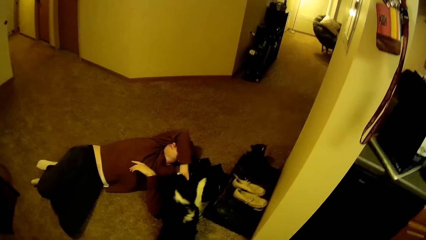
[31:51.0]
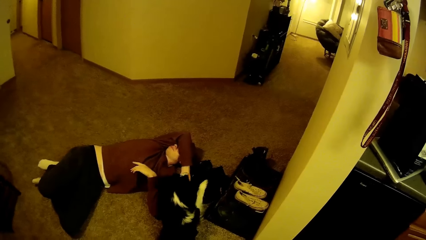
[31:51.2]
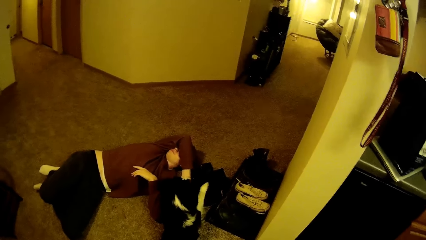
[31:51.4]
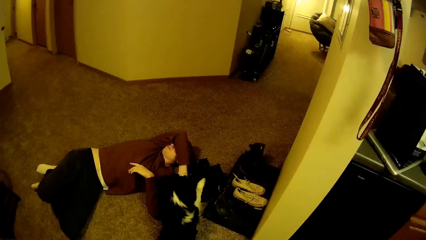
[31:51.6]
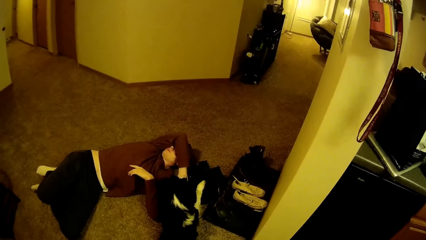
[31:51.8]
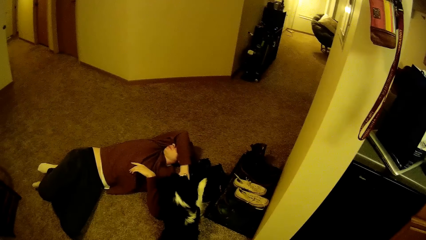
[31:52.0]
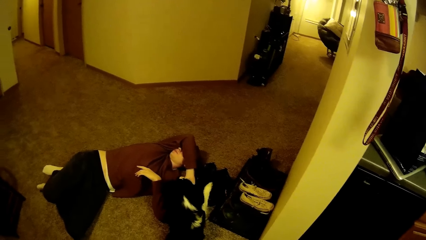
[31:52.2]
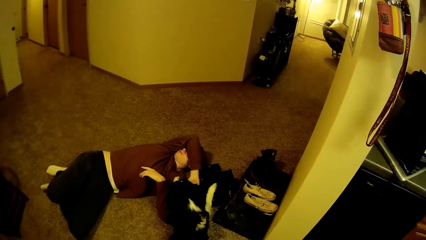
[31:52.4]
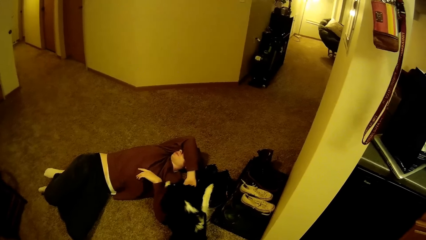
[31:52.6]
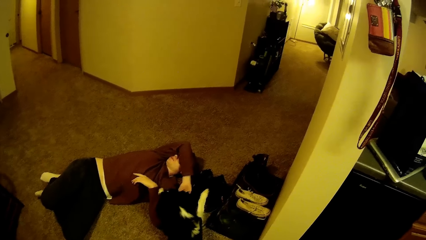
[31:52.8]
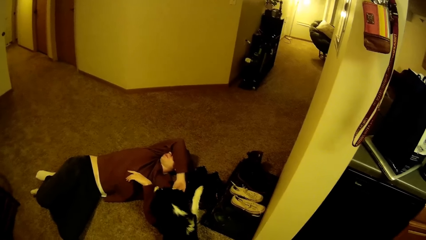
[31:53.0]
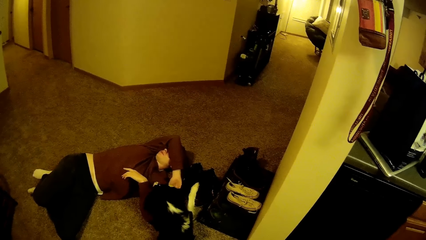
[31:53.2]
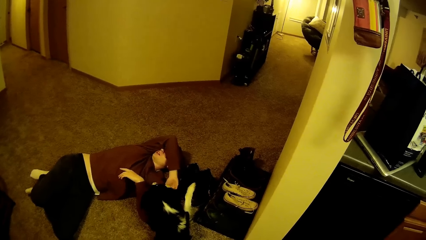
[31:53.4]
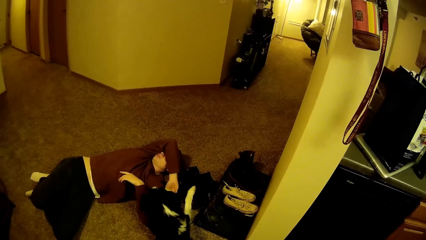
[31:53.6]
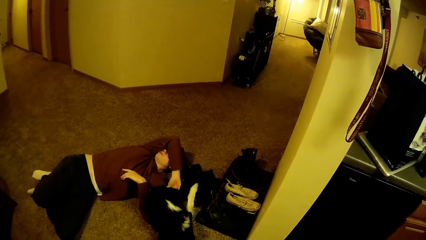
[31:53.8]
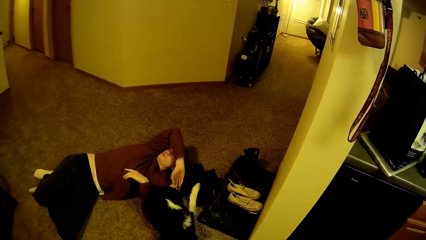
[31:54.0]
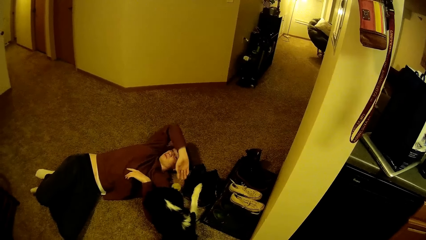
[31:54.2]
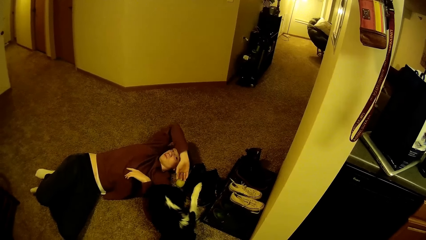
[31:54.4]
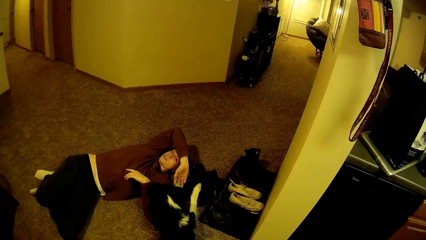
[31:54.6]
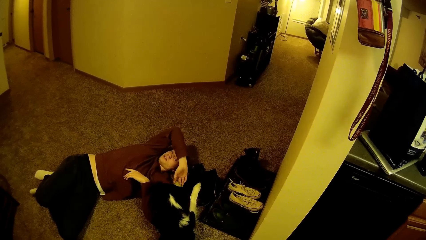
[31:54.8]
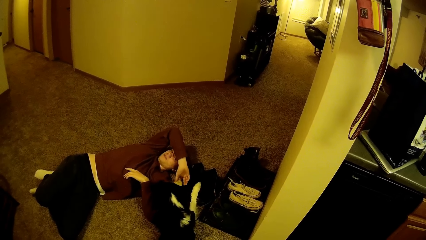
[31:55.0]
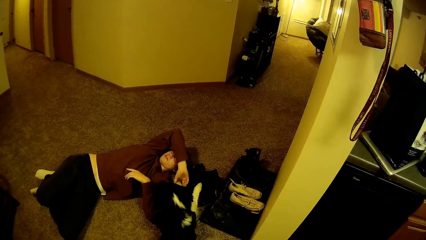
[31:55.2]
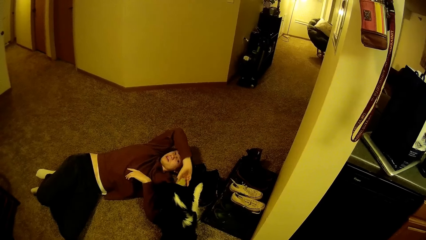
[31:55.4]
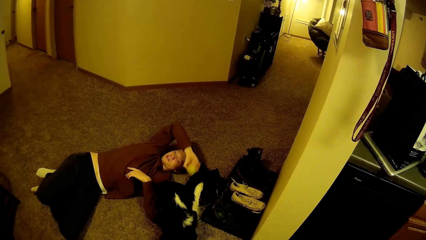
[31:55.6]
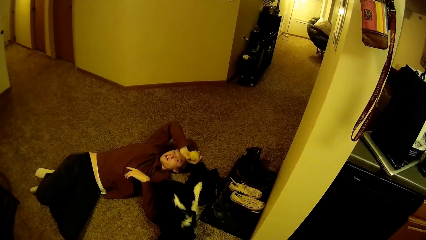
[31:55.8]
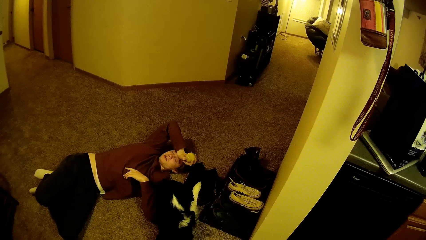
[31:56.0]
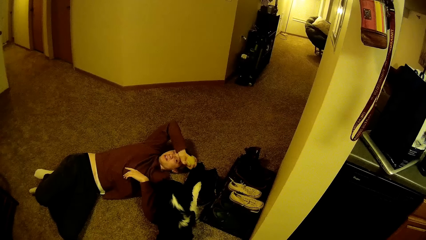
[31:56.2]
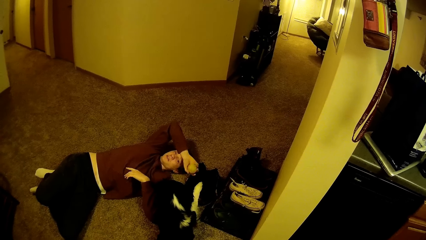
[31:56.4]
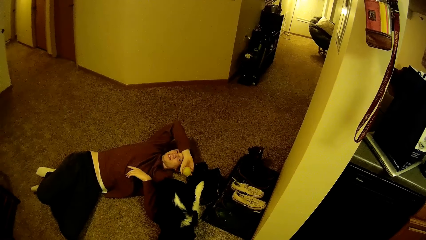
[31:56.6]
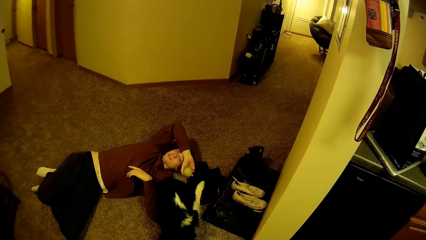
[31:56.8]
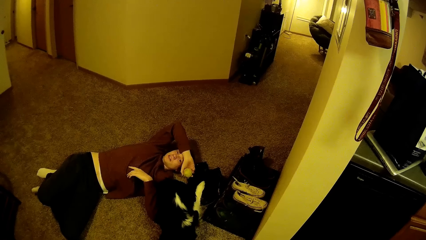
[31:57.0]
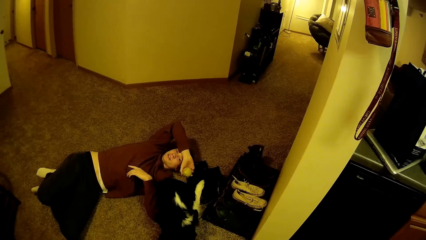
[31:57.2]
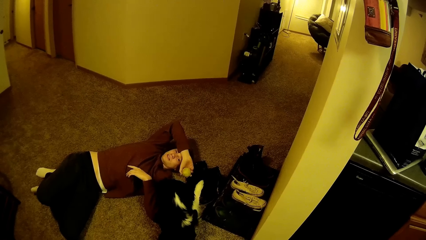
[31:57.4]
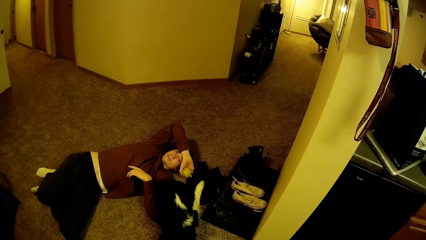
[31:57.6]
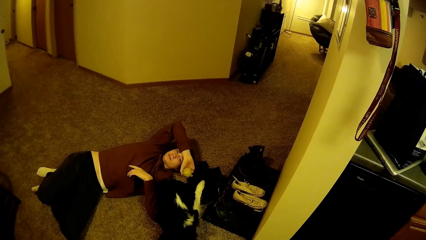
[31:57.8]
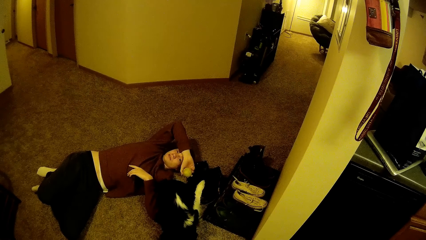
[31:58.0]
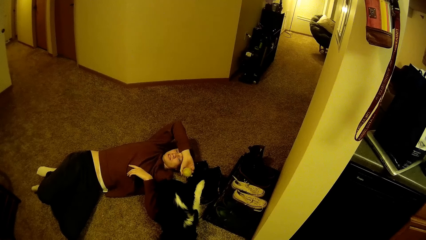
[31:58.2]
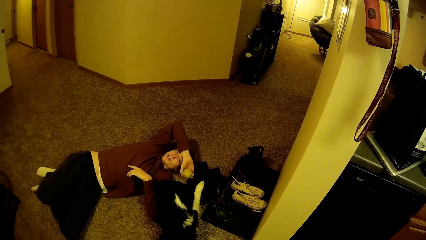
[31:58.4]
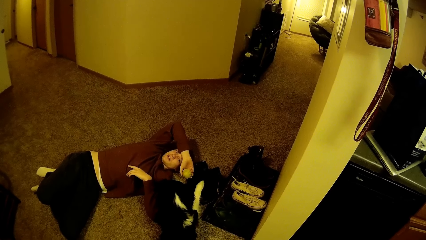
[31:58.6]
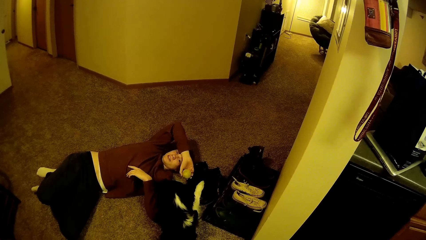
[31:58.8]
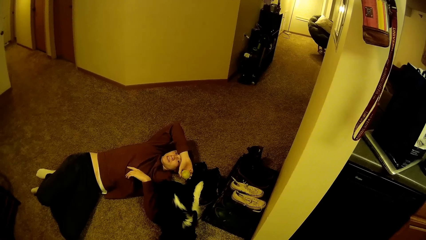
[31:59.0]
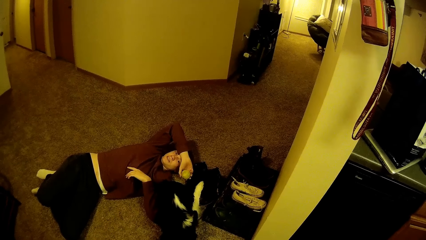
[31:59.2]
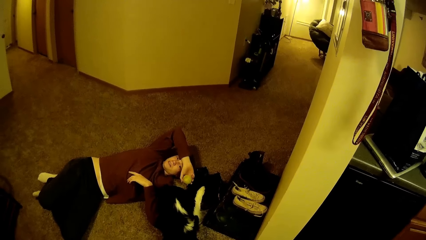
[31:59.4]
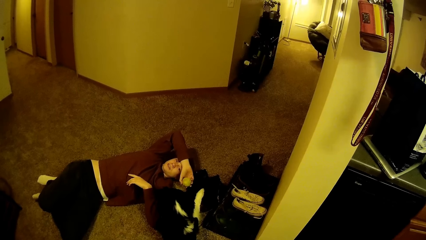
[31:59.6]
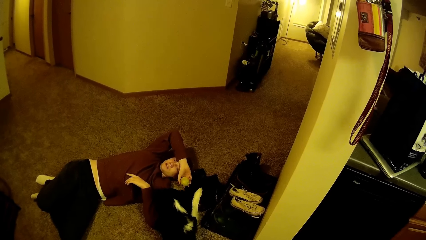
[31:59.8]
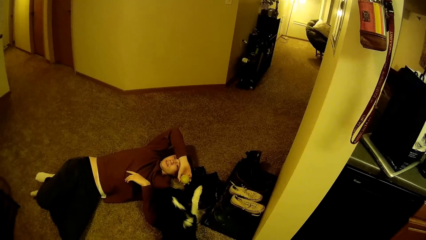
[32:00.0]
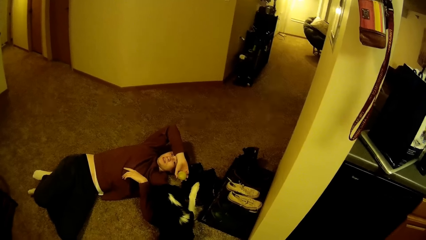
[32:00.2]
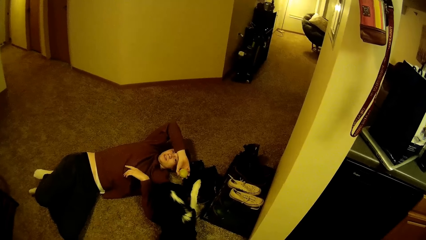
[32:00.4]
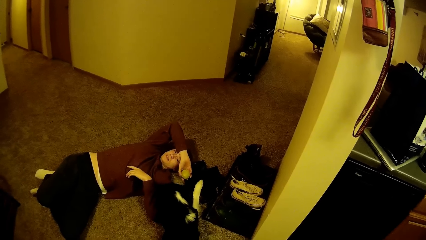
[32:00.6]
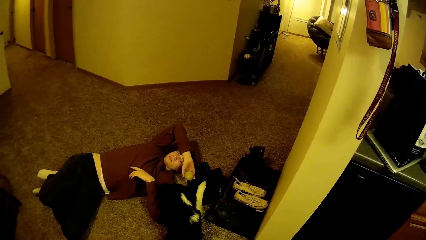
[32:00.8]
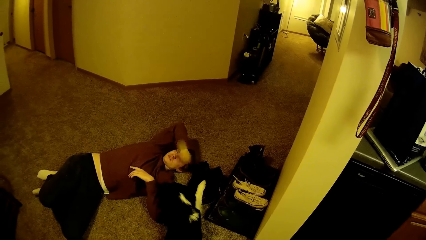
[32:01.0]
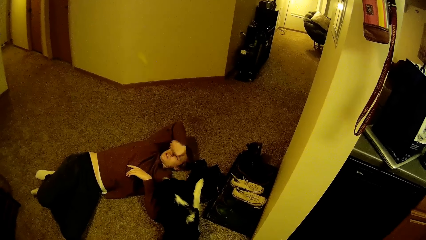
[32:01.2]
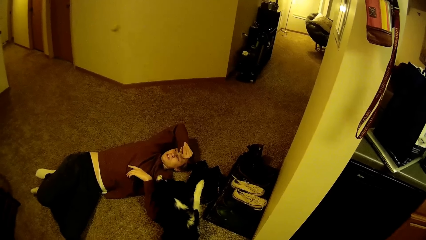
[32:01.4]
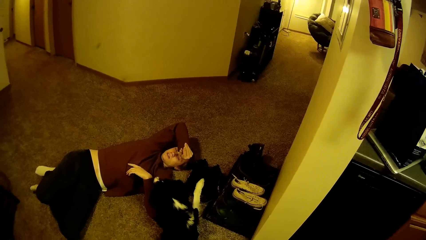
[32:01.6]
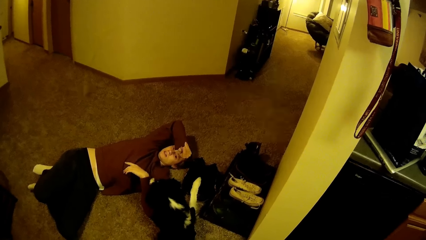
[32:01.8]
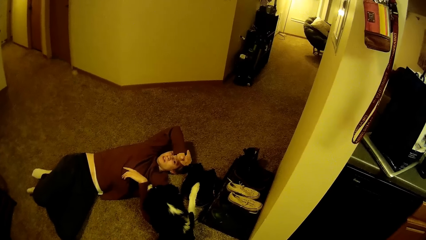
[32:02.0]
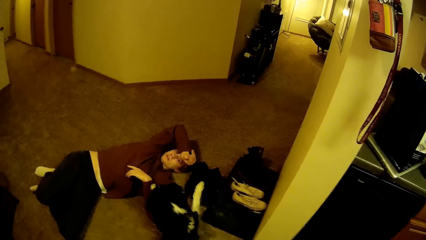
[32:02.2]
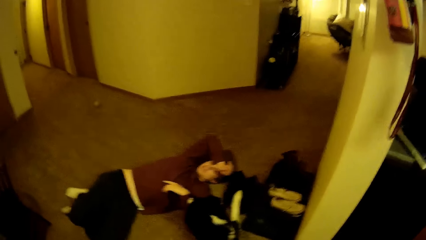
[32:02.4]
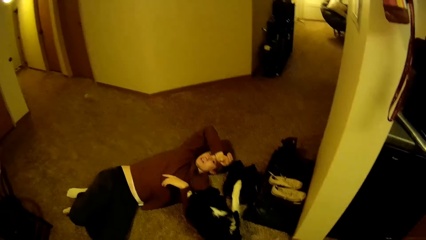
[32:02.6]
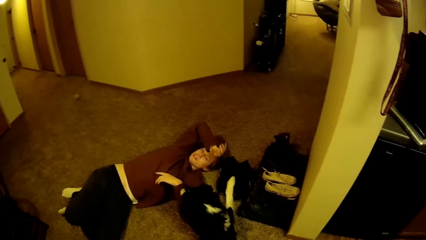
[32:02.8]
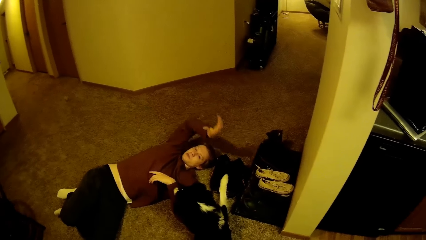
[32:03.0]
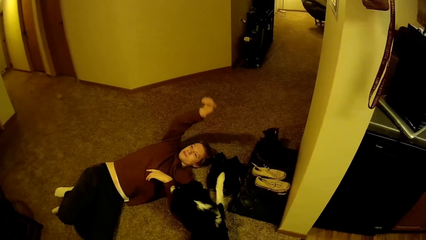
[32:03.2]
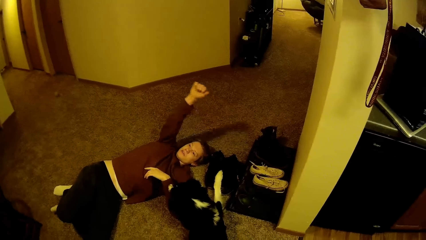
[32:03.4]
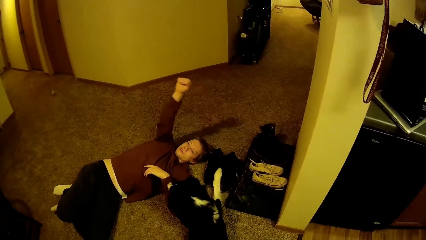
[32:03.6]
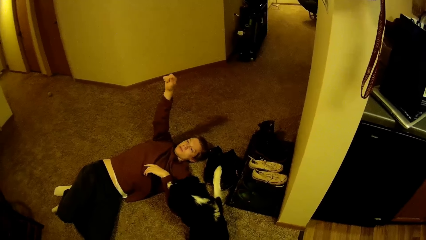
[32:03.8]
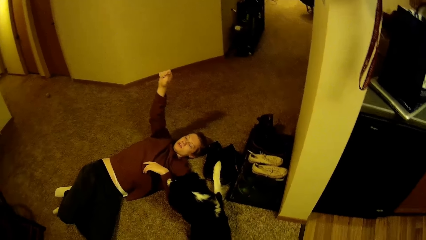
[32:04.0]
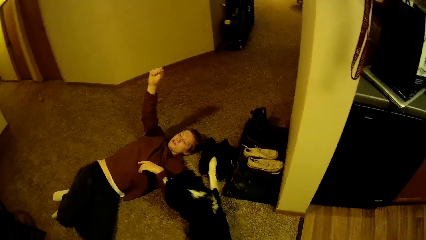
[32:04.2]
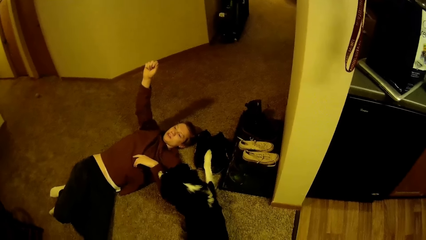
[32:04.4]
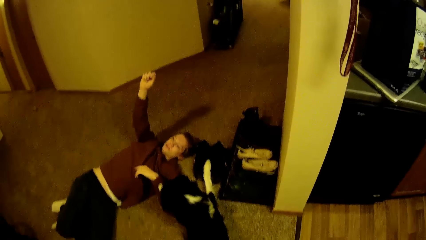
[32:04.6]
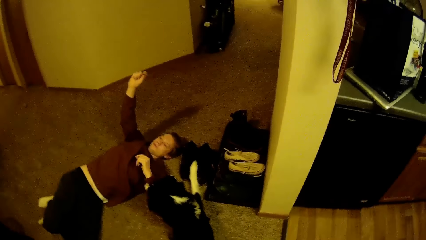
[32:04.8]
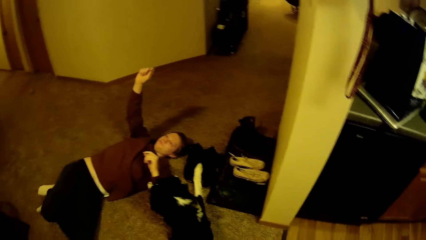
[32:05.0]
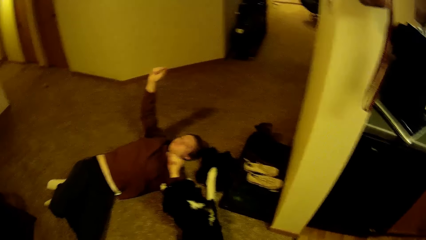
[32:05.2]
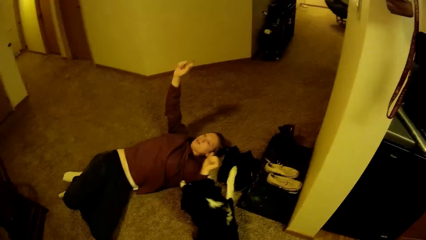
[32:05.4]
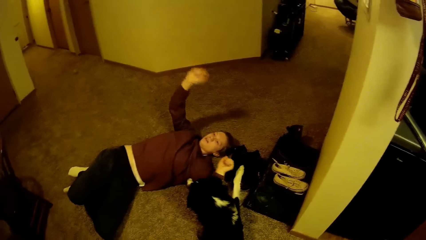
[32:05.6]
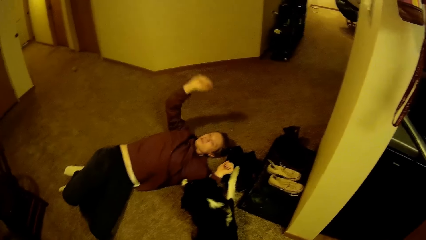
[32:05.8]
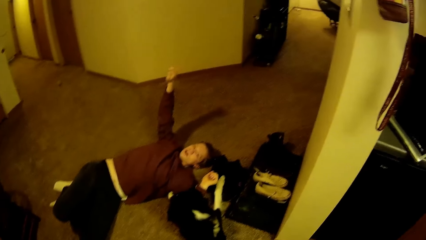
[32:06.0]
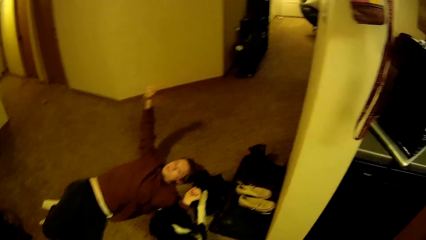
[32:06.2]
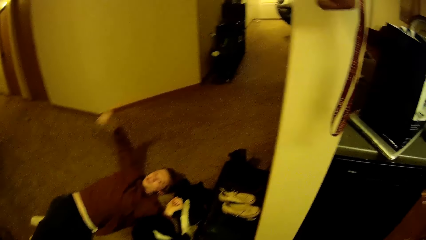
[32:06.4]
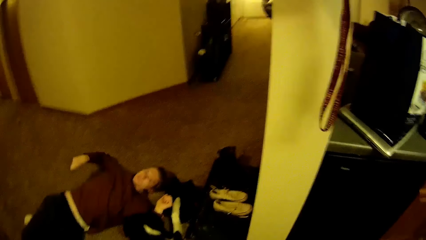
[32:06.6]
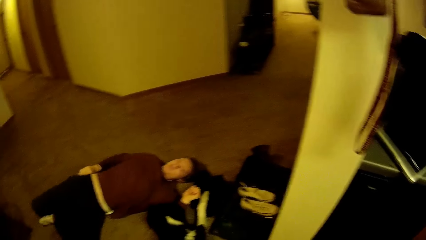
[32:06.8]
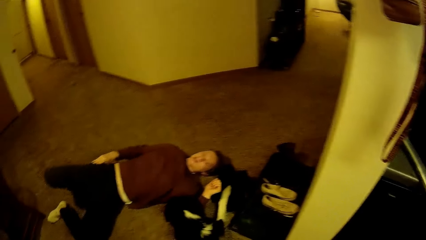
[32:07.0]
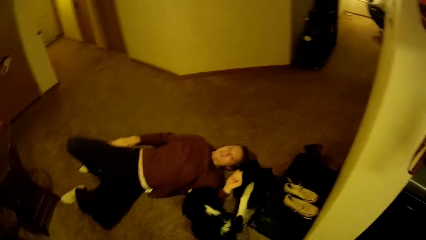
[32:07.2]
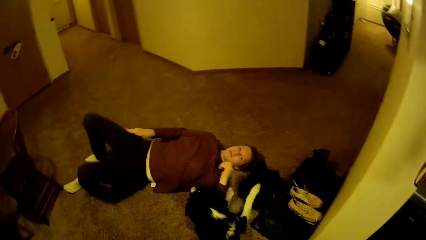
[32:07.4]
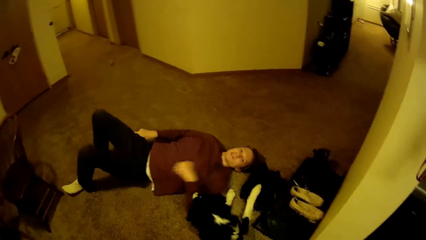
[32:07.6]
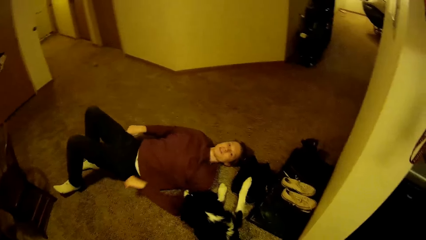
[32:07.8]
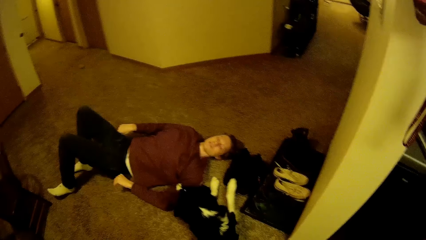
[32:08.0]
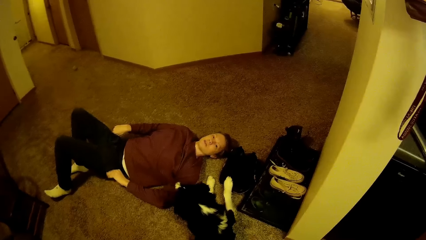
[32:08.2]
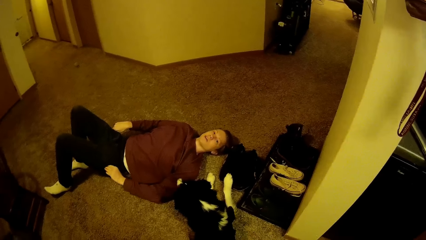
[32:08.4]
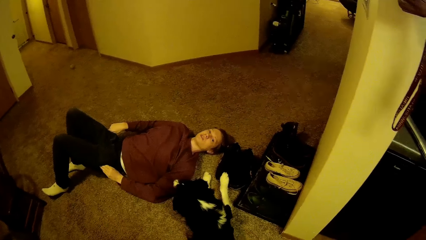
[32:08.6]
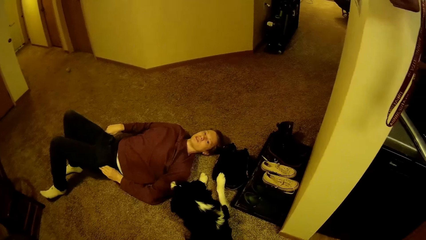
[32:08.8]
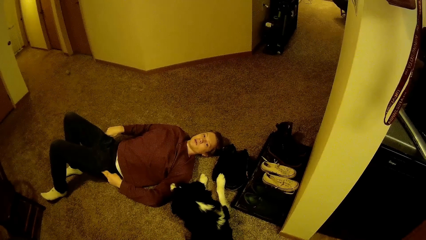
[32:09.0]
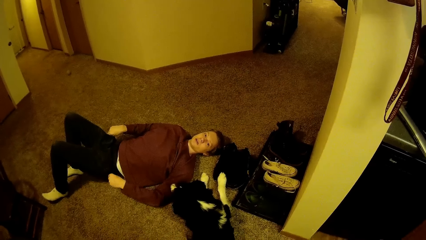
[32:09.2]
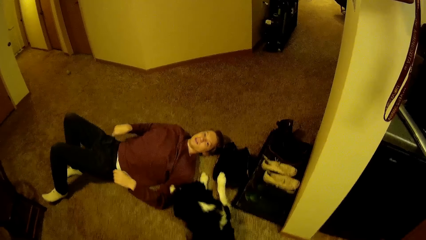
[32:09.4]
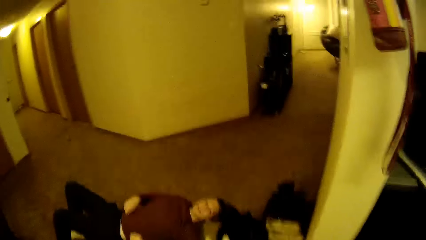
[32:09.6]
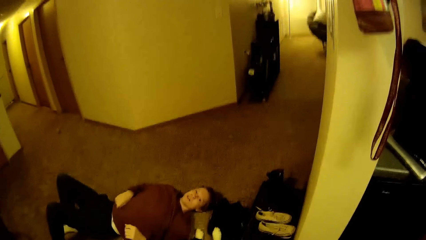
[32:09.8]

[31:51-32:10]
A man talks to the camera wearer. The man throws up a small ball. The man talks to the camera wearer.
